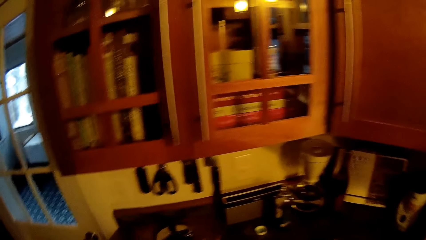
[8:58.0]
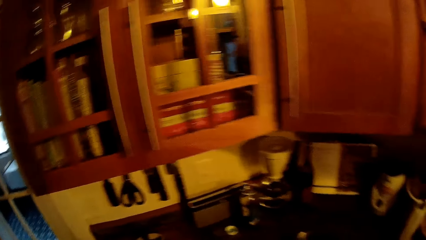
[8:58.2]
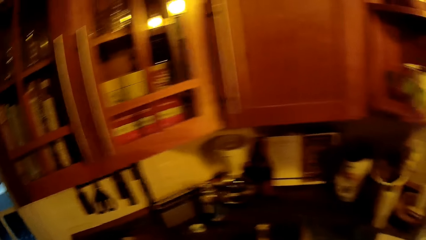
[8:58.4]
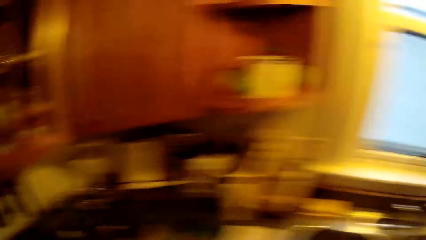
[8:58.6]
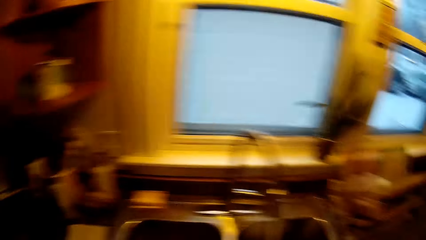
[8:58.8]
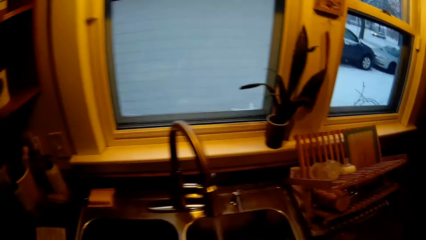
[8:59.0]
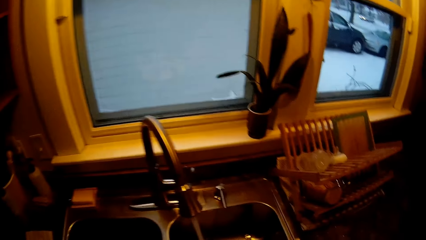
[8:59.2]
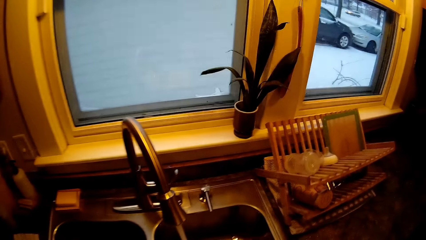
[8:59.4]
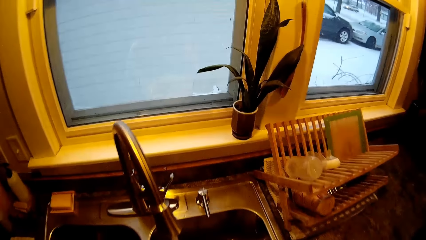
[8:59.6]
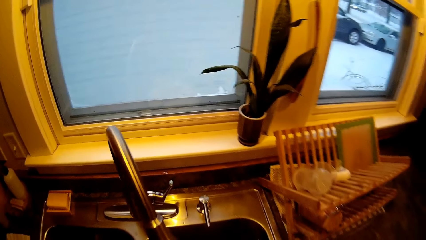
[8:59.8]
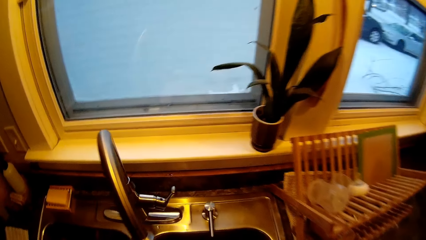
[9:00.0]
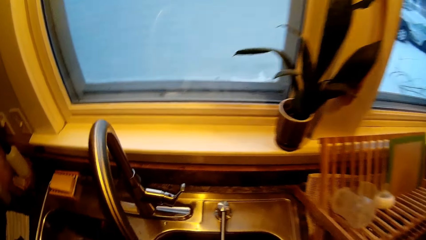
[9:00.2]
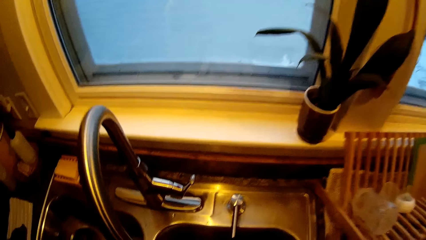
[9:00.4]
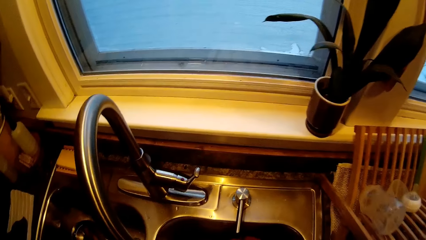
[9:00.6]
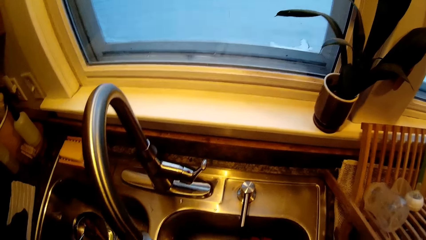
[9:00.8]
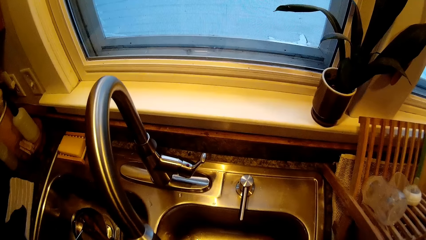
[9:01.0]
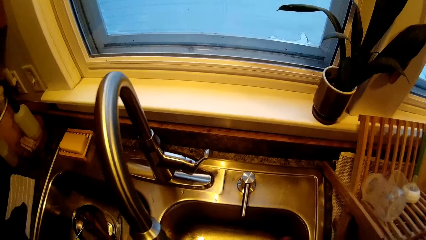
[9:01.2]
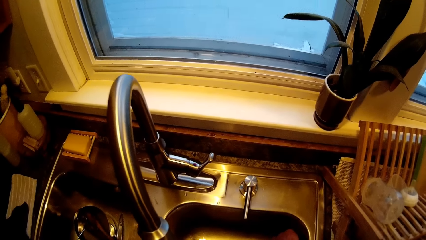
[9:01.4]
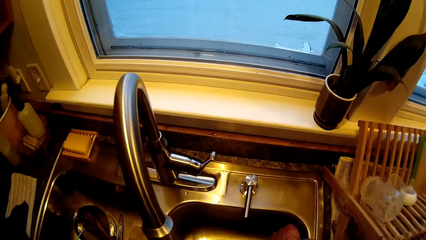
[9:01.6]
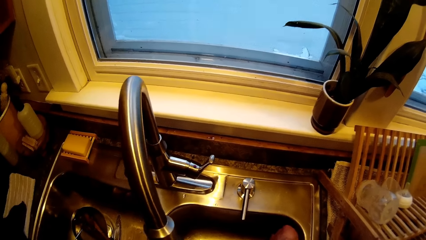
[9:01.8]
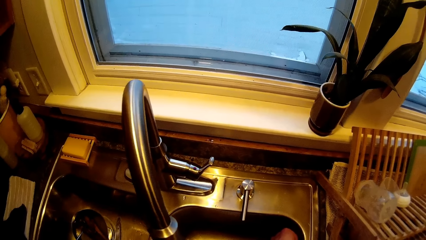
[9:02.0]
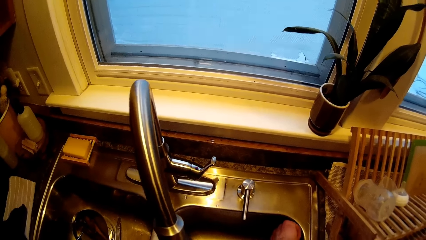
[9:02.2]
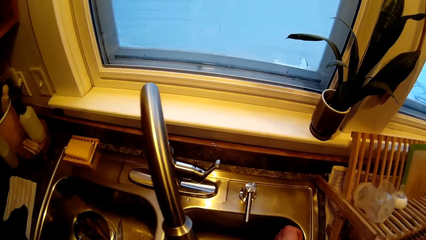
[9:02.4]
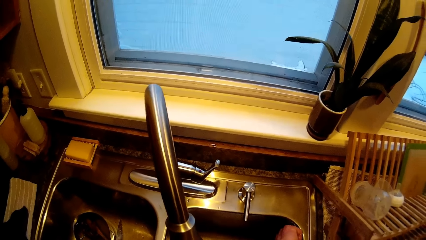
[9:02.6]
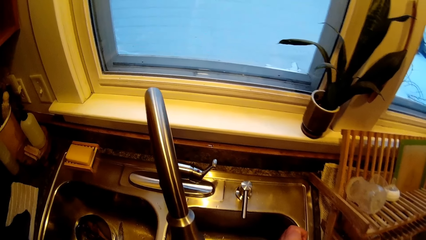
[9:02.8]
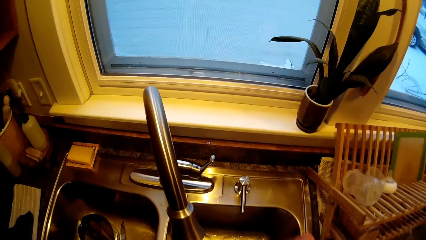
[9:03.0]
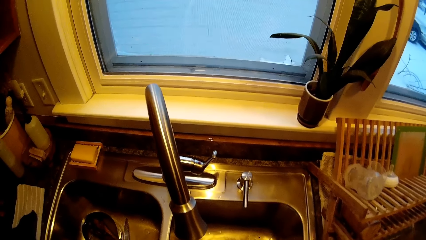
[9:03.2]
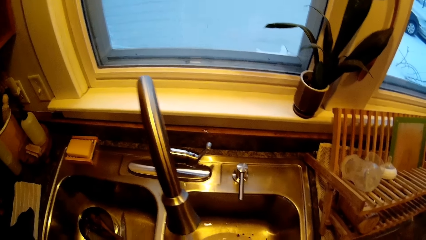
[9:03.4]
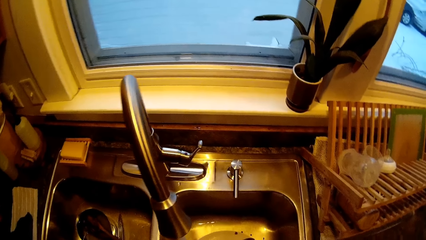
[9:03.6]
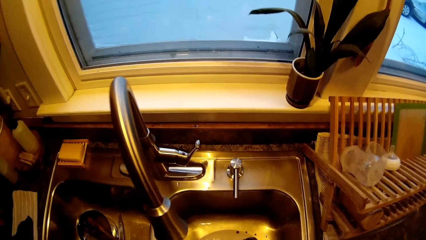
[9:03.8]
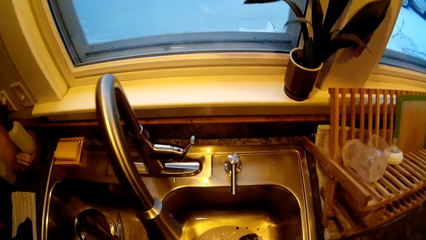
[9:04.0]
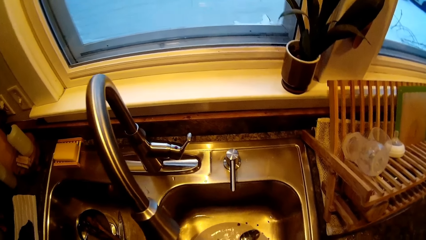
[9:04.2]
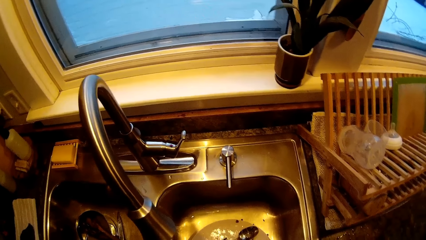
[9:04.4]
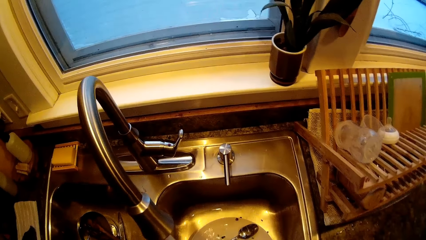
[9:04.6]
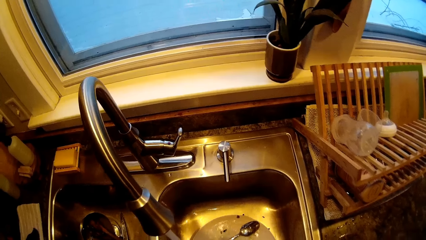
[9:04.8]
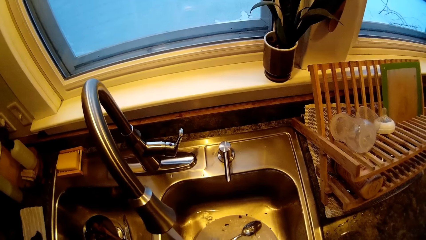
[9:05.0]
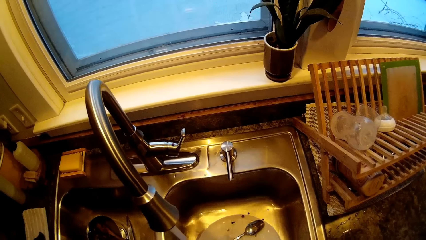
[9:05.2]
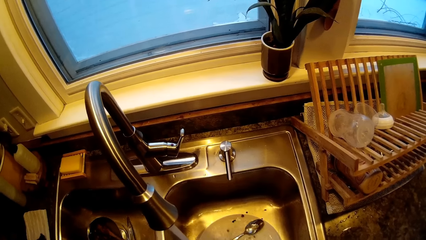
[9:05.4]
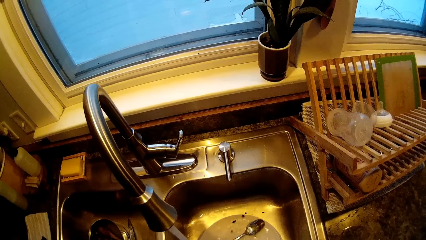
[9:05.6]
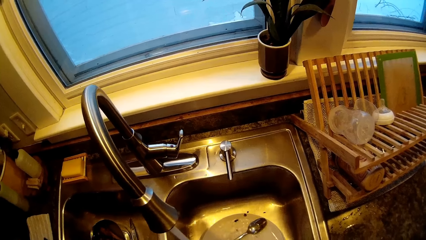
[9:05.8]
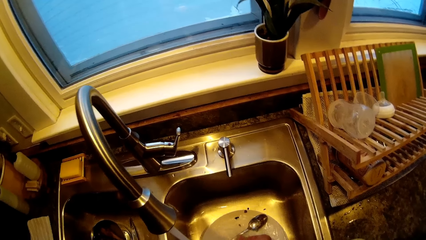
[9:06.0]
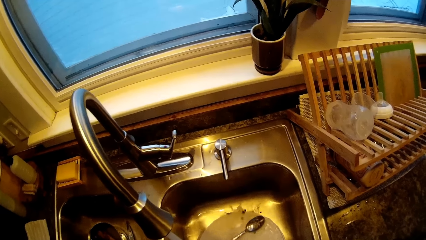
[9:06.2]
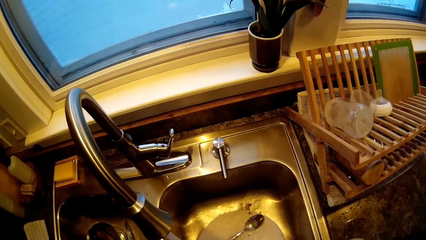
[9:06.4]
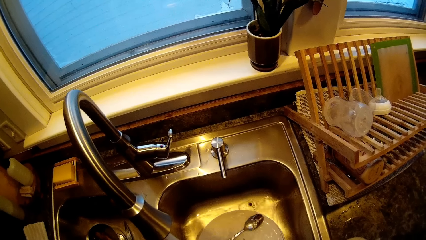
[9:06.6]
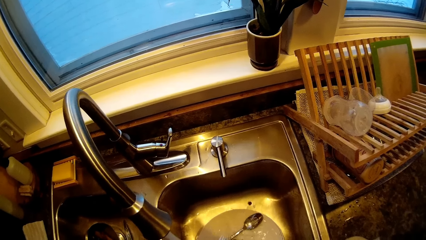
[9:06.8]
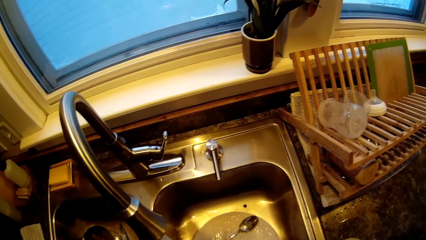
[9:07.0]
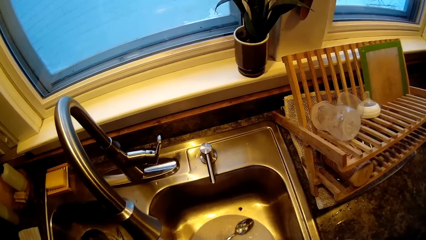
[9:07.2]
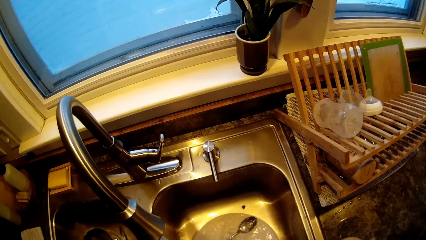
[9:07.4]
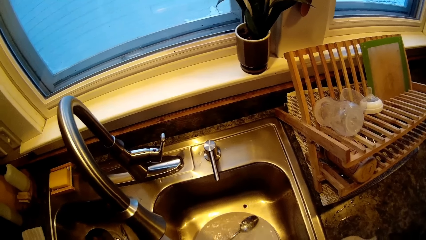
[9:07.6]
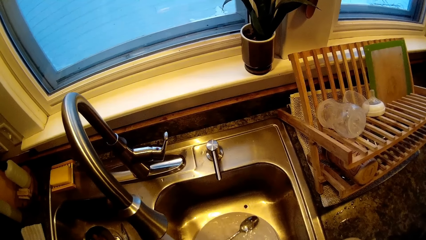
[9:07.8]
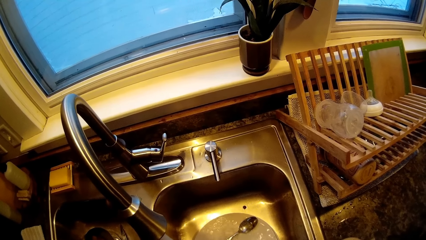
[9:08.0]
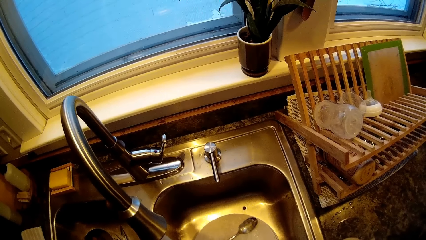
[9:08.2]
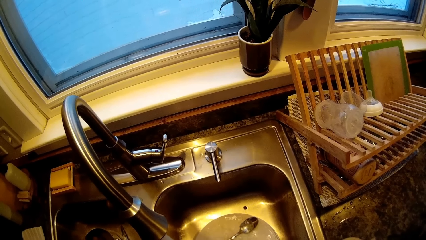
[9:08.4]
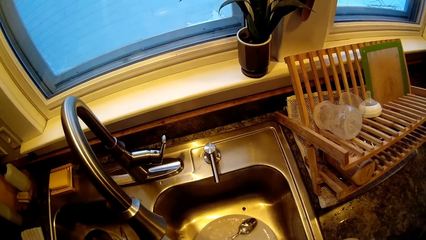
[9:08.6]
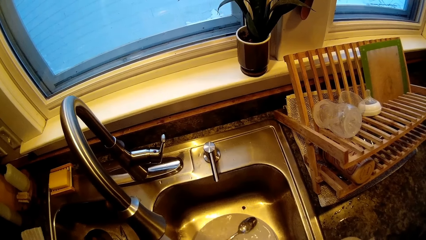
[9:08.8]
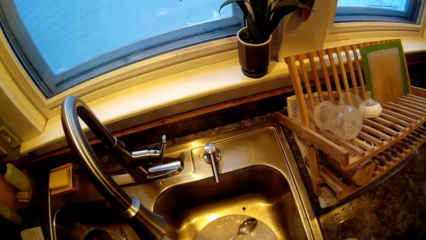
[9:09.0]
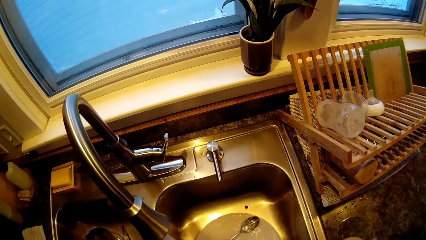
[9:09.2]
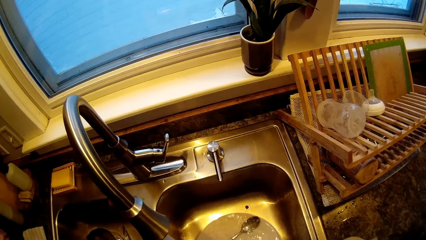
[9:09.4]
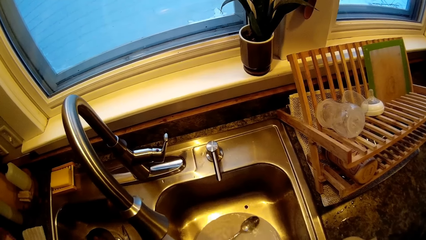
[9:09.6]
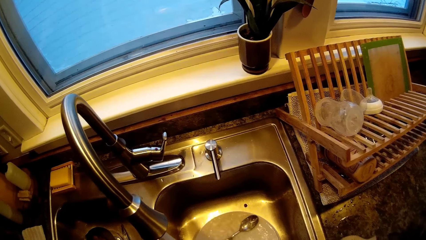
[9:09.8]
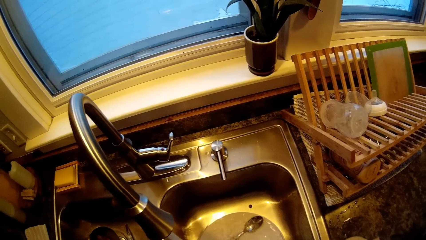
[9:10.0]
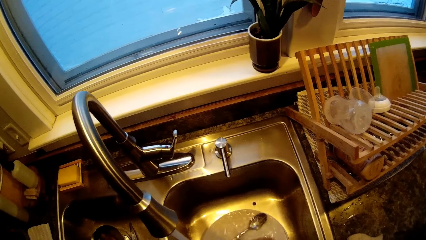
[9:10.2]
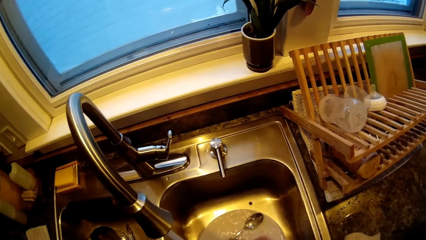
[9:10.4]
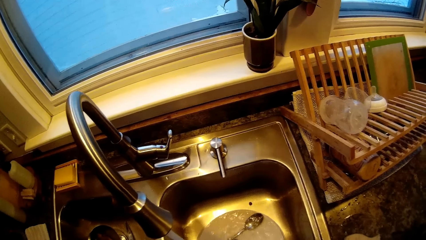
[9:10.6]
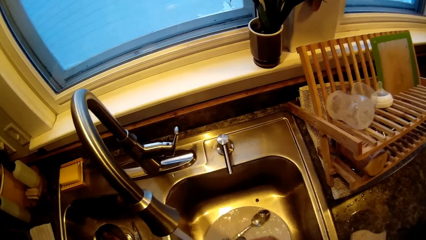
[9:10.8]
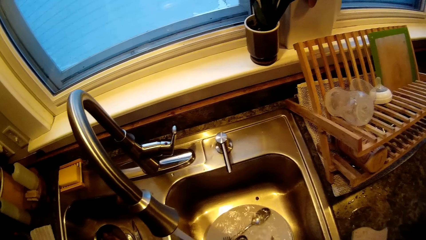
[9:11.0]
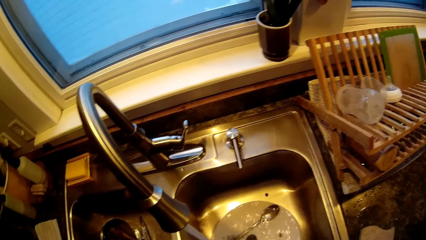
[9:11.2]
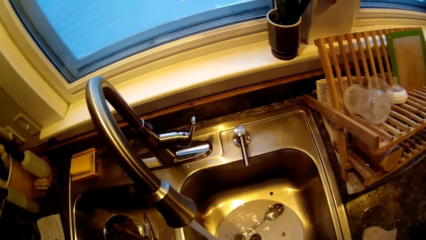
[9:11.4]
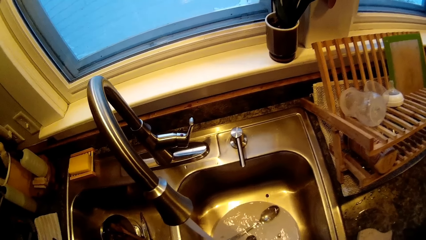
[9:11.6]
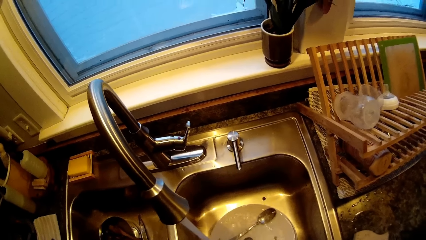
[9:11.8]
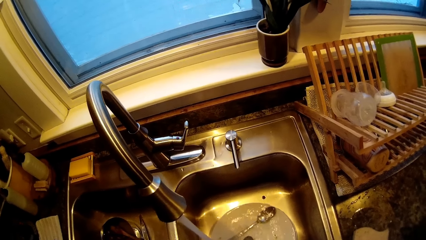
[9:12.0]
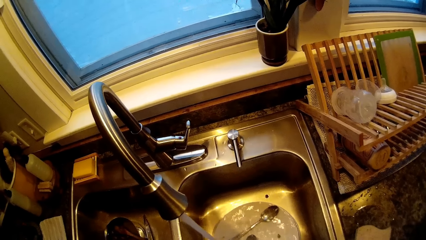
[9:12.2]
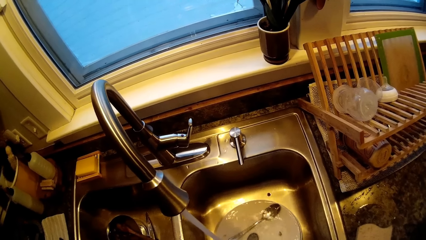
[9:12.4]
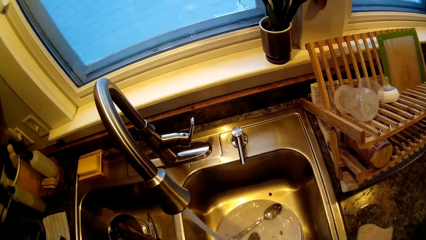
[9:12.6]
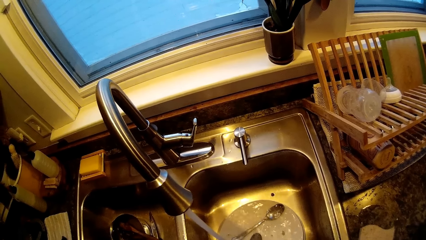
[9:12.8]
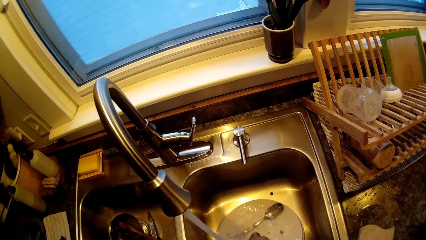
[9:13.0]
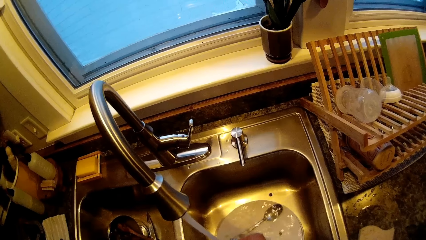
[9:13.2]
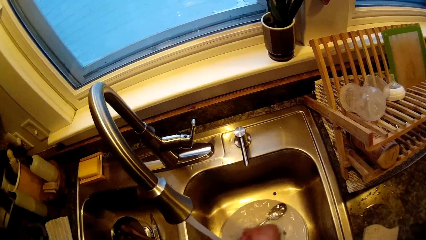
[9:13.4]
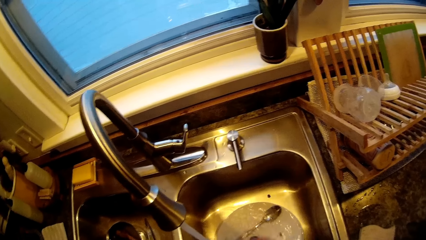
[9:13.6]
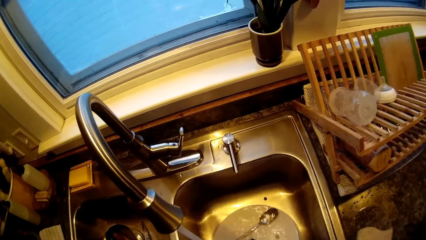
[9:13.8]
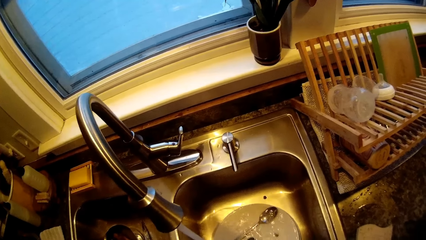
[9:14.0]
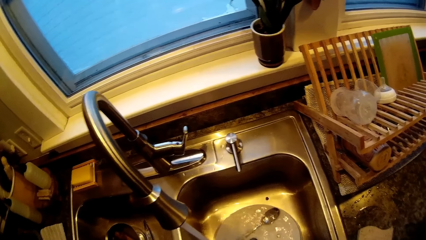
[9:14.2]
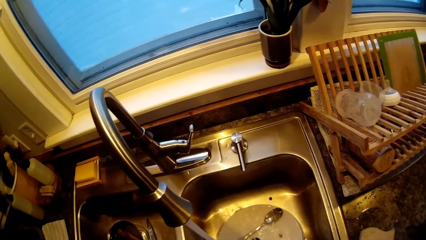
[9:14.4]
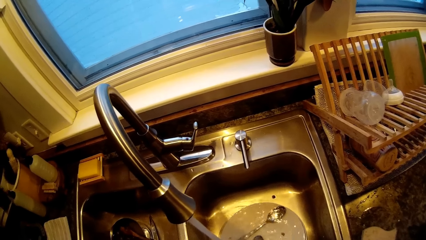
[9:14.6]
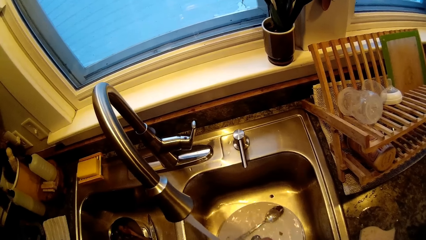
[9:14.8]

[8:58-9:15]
The camera wearer pours water from a bowl into the sink with his right hand. He rinses a spoon in the sink with his hands.
